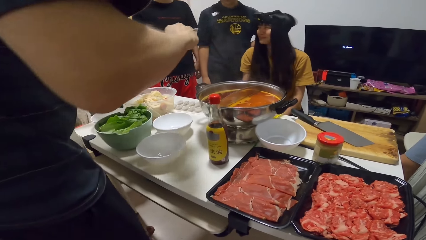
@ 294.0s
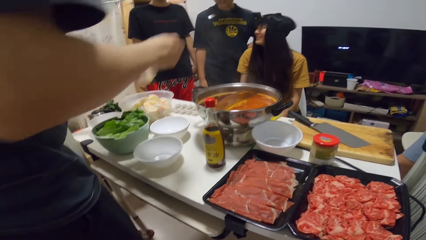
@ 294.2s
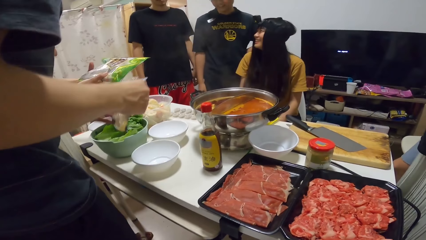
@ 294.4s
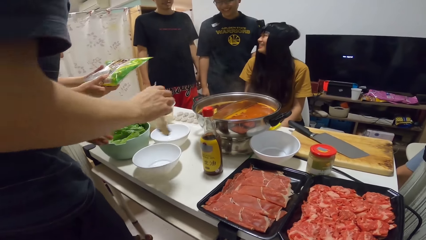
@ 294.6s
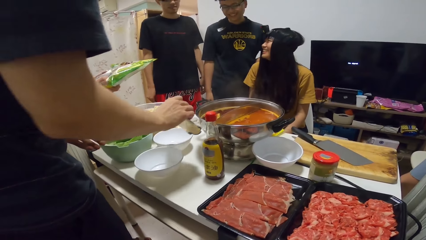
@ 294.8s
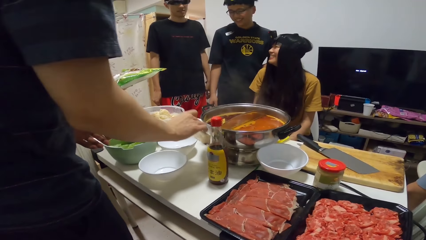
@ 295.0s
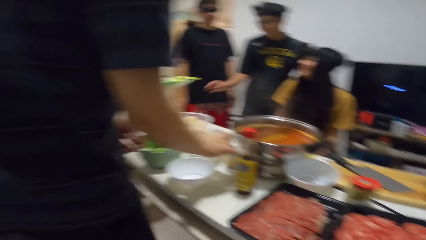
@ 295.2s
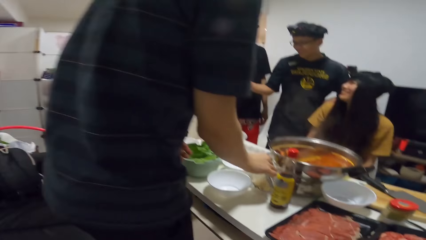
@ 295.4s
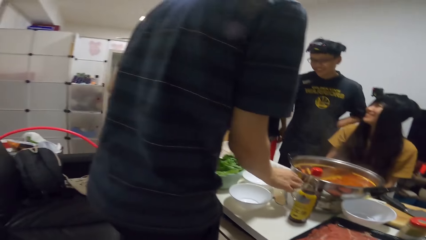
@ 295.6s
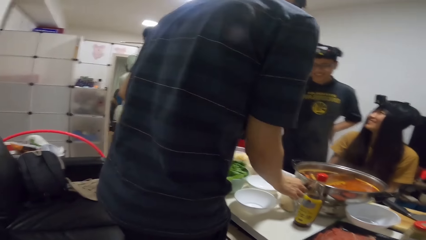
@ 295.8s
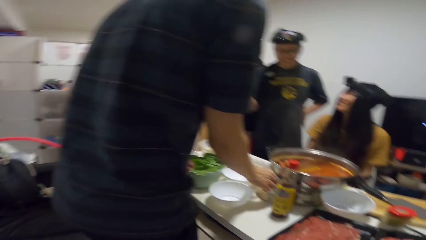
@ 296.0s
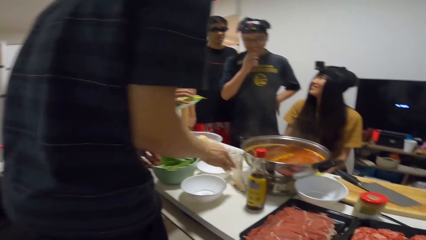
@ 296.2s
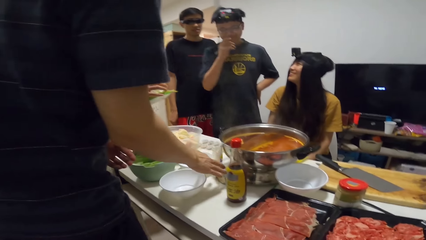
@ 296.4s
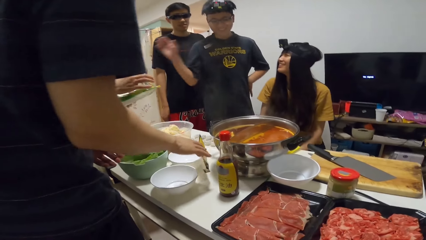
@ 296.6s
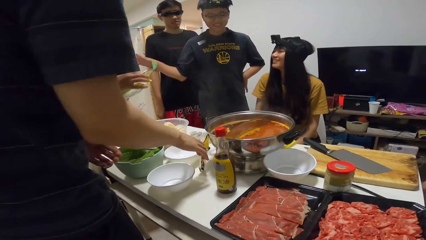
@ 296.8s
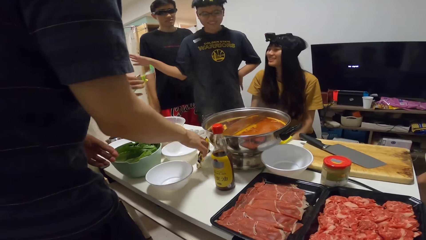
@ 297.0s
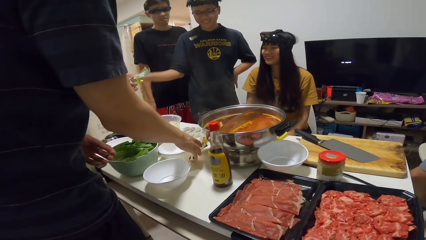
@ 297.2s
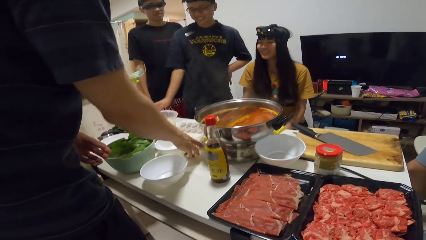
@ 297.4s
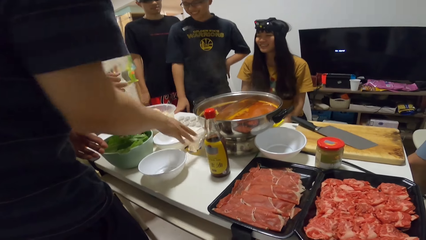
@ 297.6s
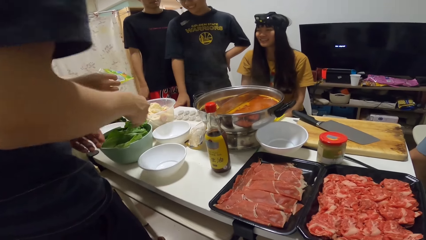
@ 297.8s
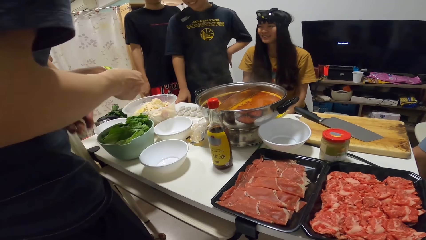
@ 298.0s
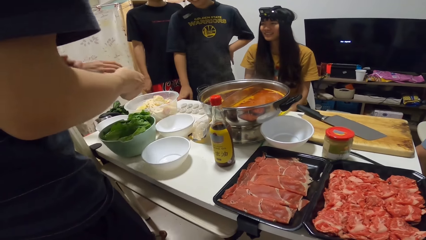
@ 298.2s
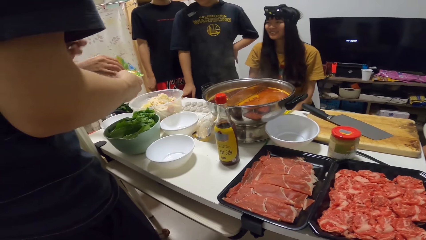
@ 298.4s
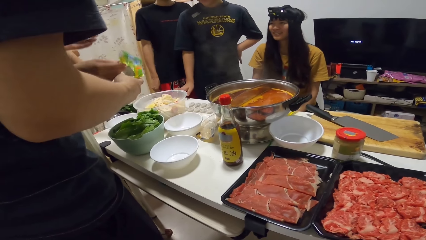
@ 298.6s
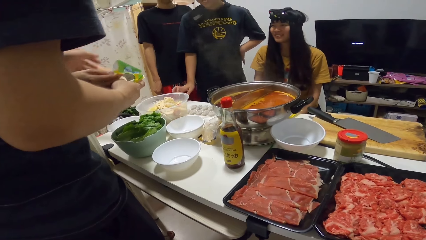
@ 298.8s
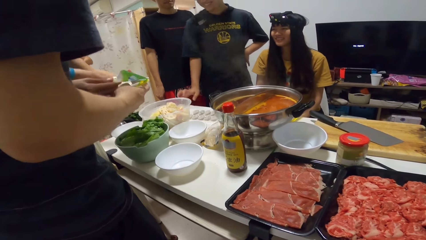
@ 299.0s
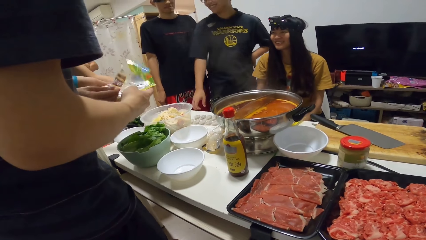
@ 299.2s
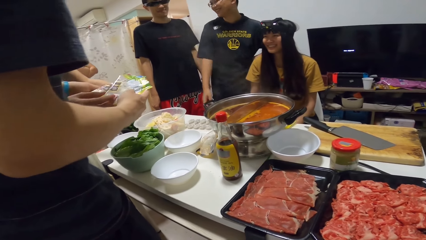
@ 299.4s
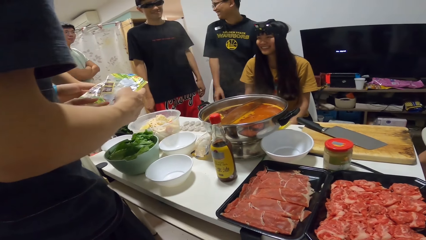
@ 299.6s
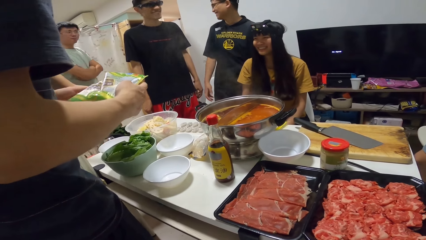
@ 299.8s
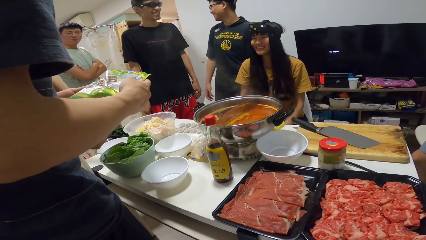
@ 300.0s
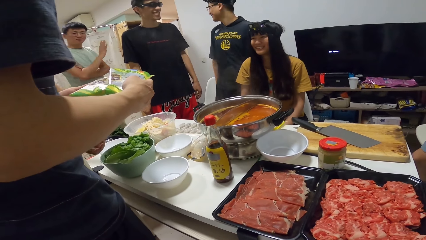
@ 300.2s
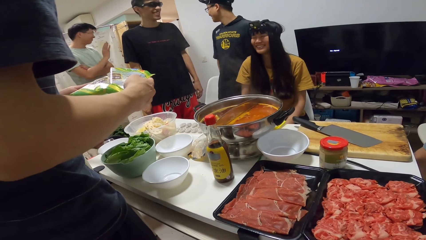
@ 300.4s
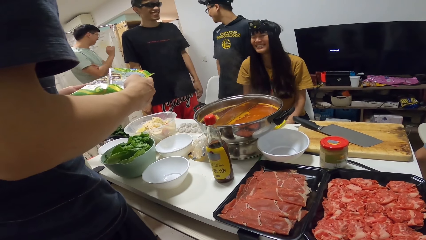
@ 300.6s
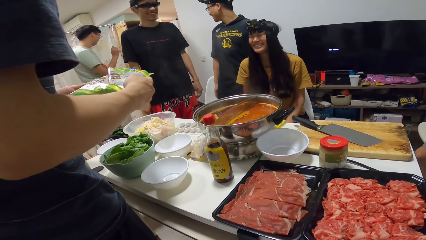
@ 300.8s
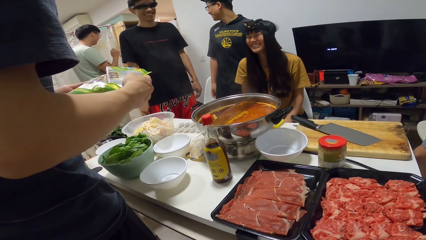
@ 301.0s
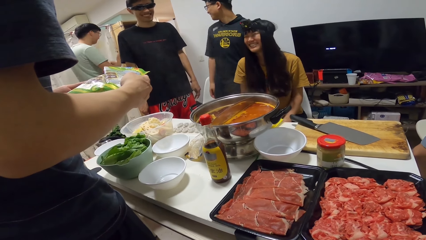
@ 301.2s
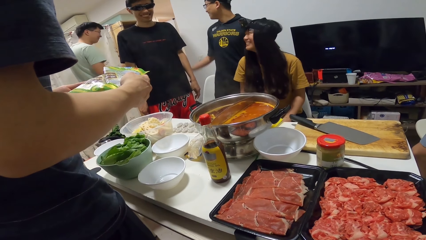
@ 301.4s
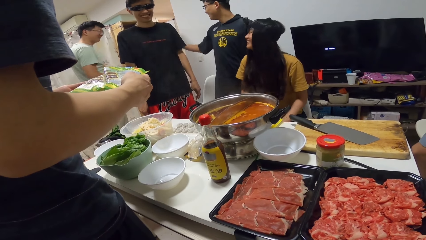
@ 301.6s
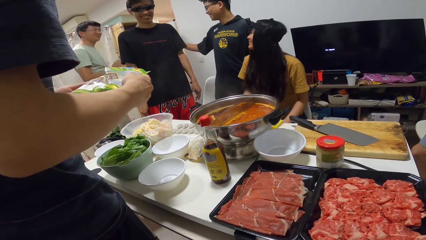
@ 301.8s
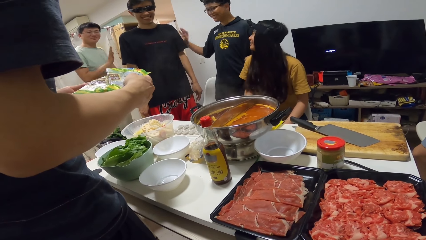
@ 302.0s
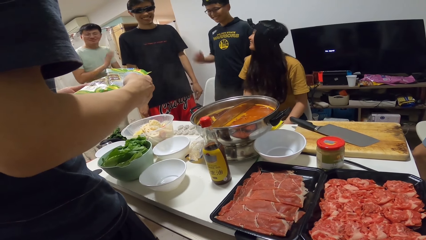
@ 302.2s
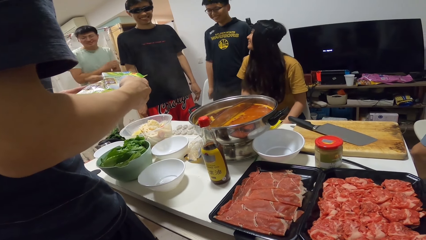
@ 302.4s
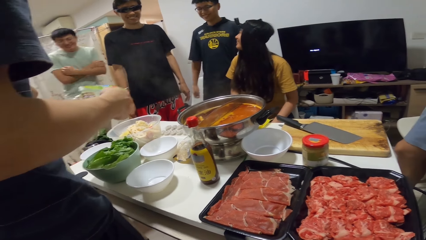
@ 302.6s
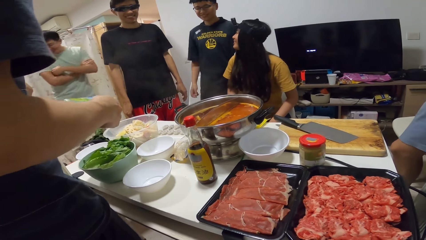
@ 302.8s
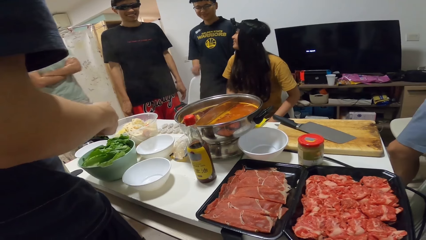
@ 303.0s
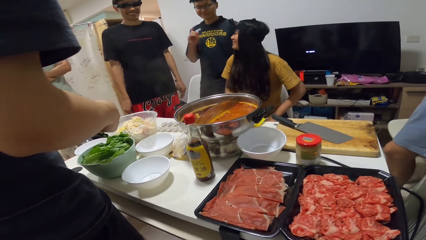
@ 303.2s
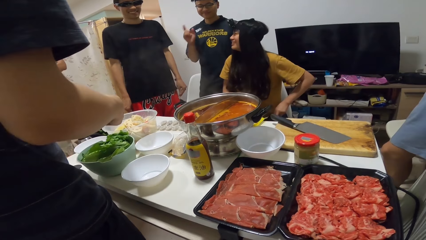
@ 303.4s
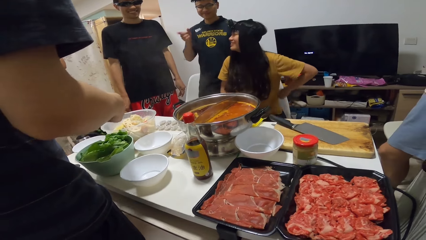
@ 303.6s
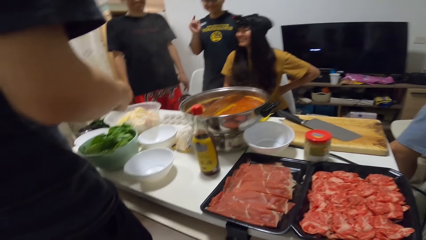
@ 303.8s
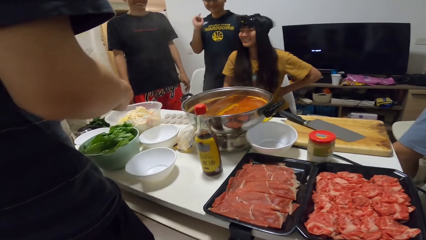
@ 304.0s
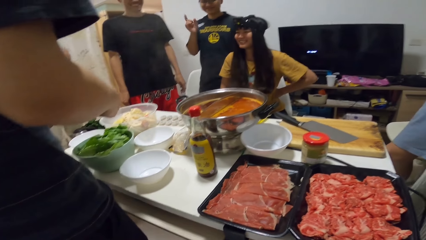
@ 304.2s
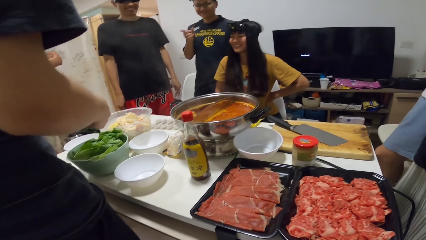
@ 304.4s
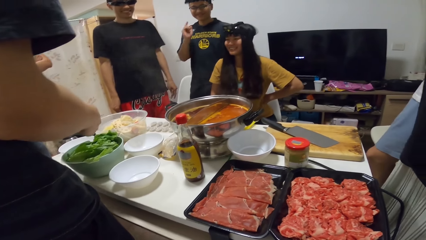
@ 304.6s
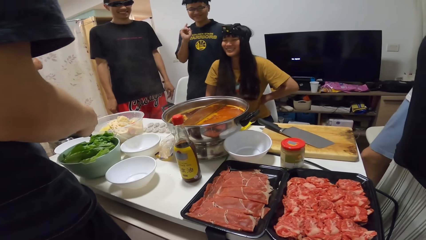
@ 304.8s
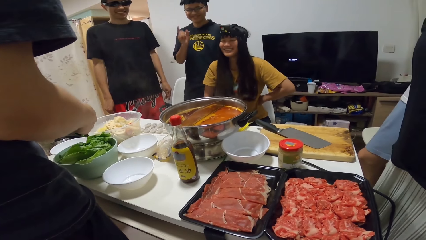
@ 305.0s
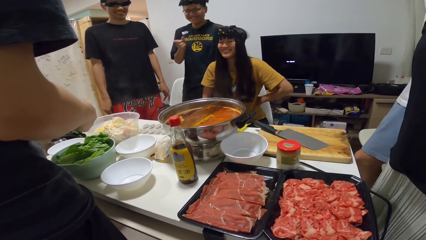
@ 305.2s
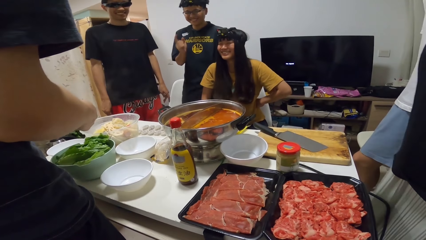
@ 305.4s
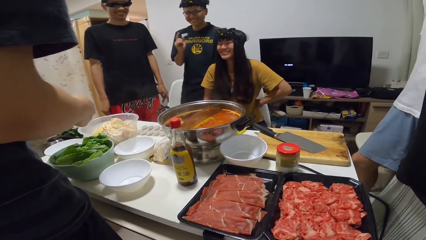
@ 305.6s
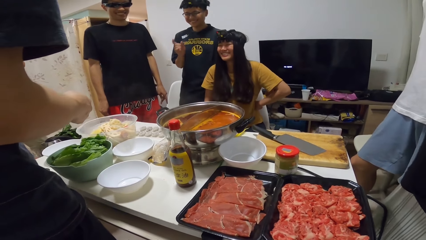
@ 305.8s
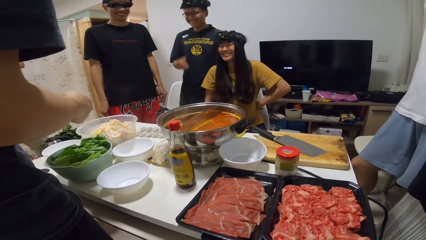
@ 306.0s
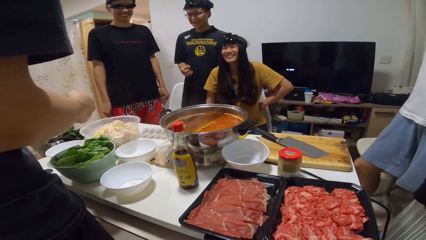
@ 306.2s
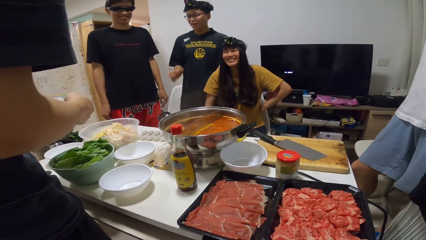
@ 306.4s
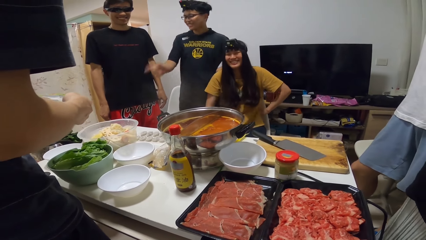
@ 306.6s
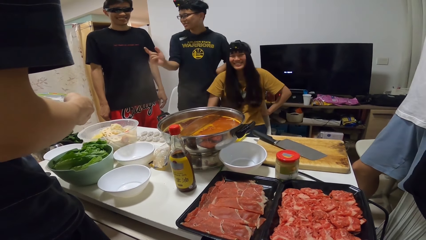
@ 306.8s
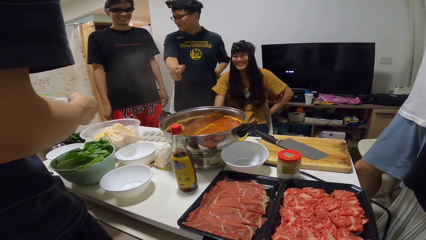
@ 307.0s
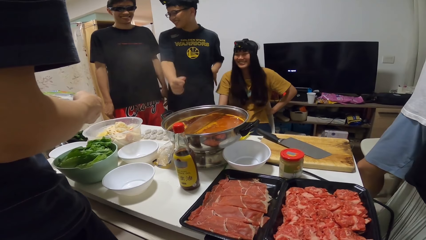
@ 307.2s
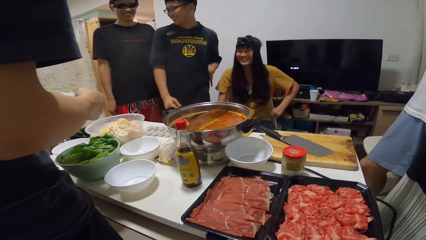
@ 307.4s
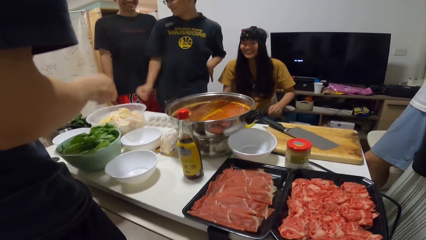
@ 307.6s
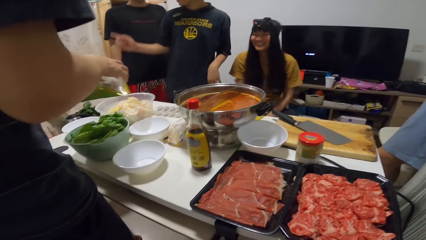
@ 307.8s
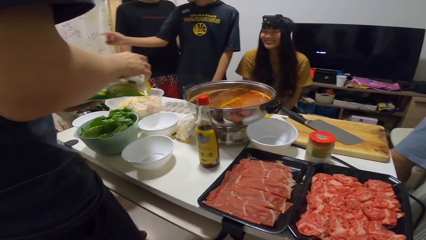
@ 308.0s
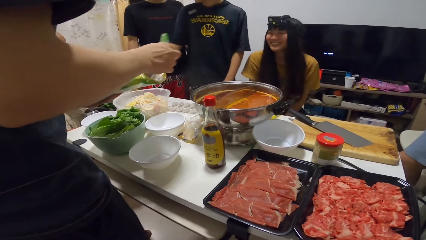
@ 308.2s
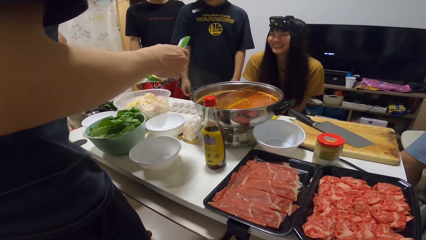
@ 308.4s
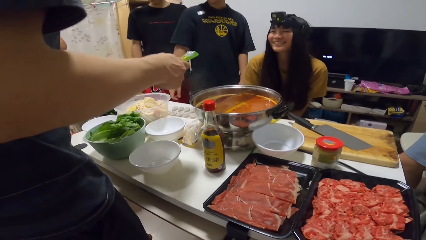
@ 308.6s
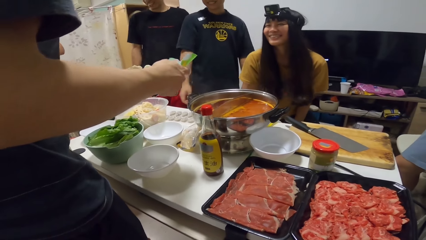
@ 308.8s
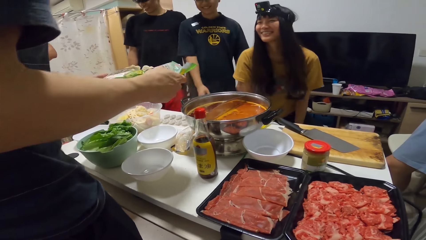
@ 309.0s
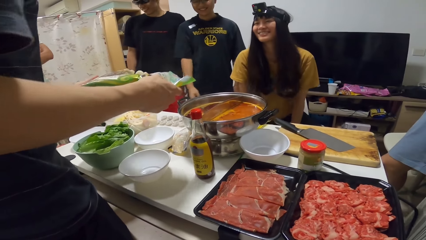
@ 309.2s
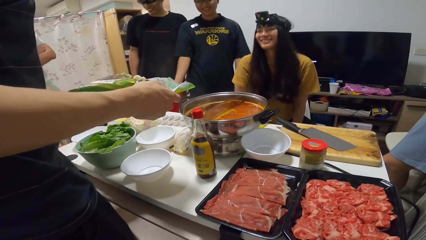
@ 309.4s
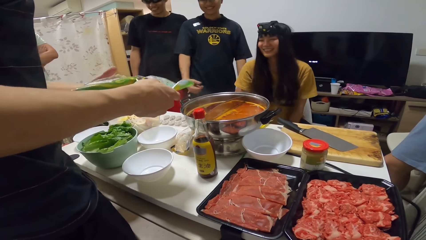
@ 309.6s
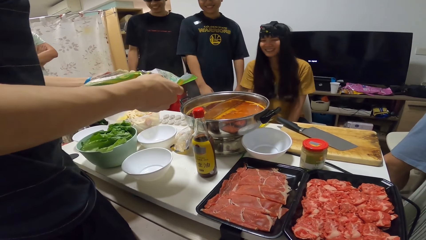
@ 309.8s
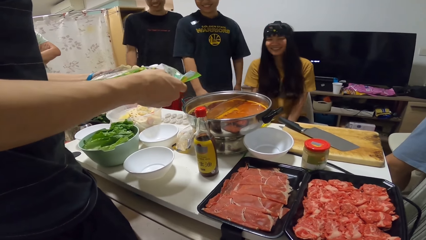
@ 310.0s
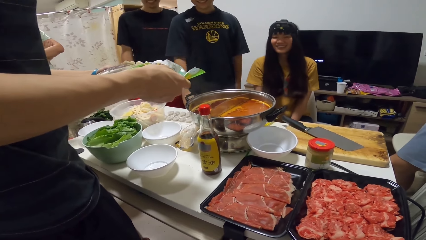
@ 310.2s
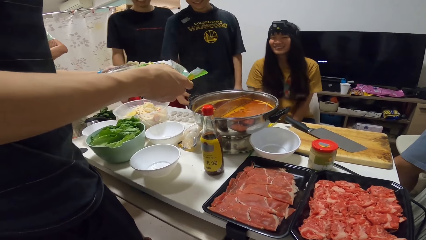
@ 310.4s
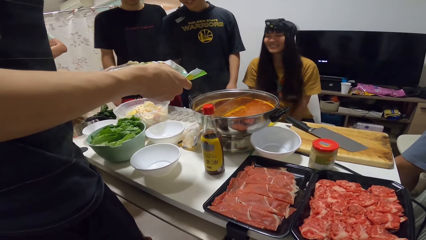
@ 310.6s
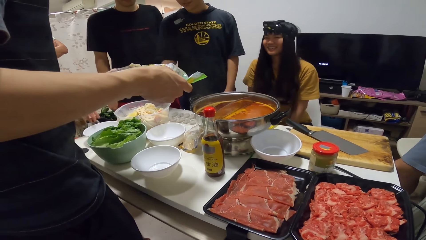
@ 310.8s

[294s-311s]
A man places the plastic bag onto the table with his right hand. A person holds a packet. The man collects another plastic bag from a woman with both hands. Another person stares at the table.
